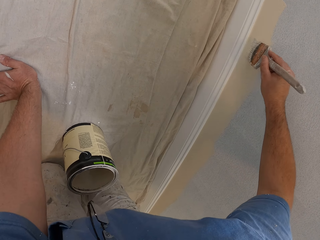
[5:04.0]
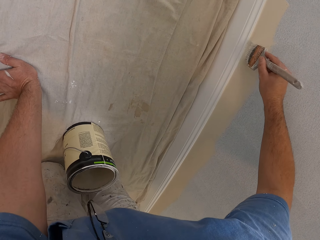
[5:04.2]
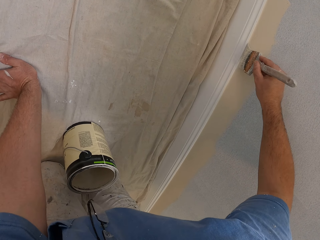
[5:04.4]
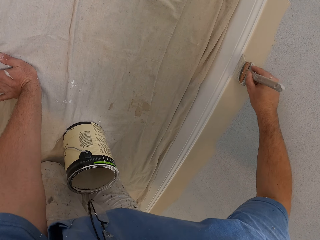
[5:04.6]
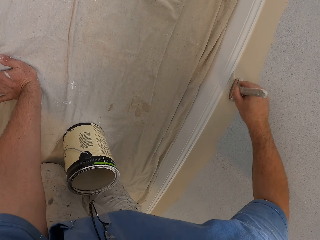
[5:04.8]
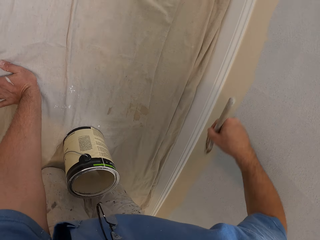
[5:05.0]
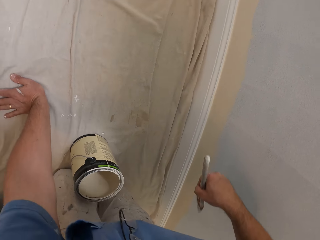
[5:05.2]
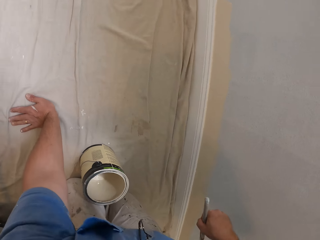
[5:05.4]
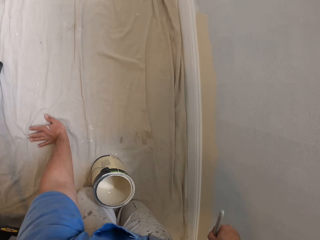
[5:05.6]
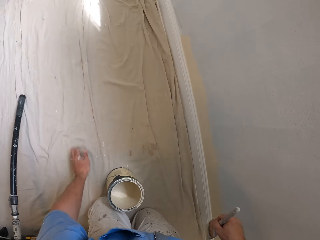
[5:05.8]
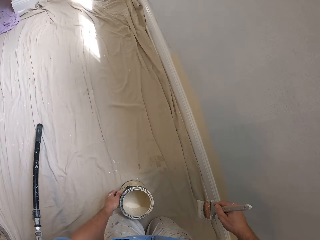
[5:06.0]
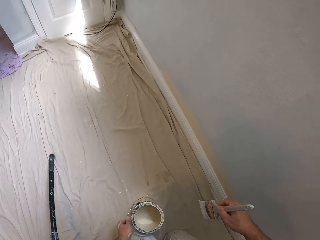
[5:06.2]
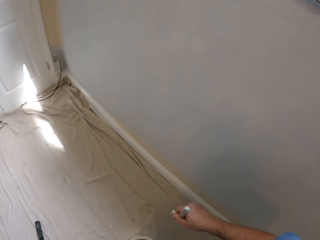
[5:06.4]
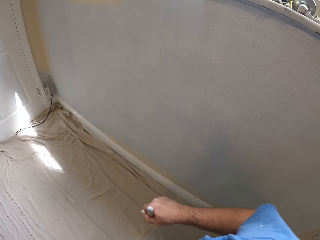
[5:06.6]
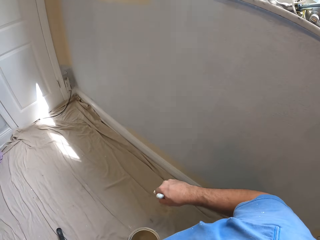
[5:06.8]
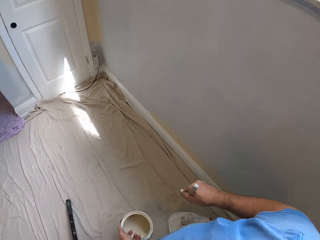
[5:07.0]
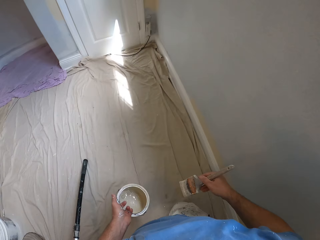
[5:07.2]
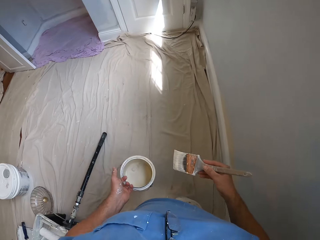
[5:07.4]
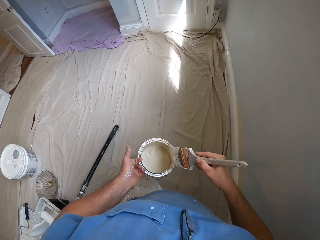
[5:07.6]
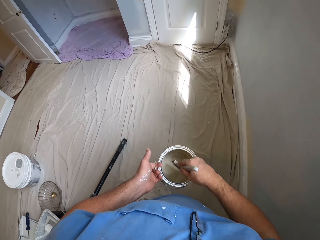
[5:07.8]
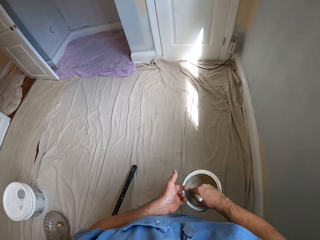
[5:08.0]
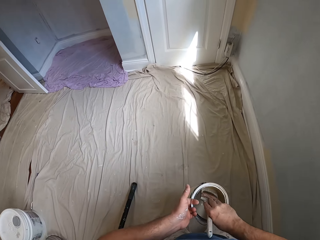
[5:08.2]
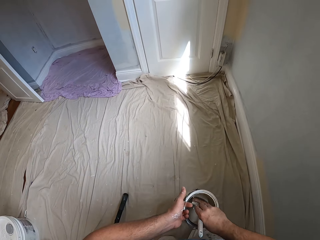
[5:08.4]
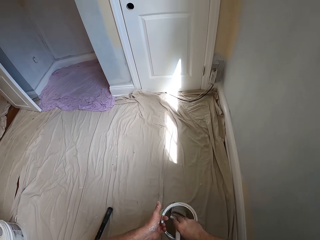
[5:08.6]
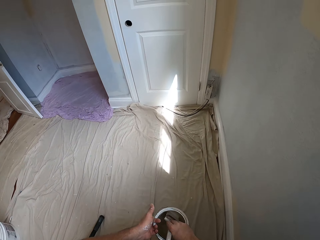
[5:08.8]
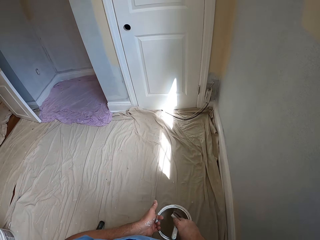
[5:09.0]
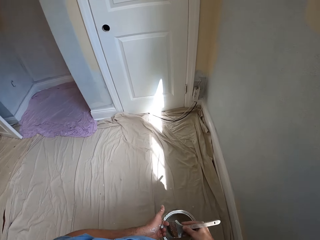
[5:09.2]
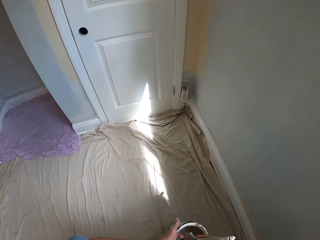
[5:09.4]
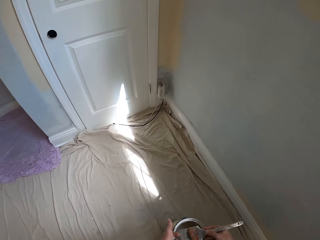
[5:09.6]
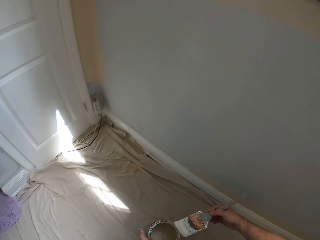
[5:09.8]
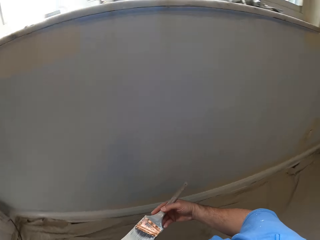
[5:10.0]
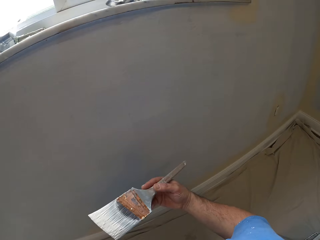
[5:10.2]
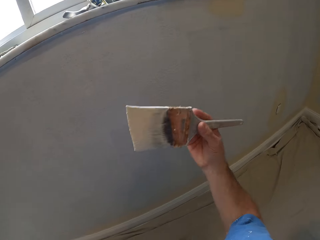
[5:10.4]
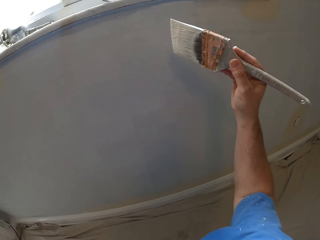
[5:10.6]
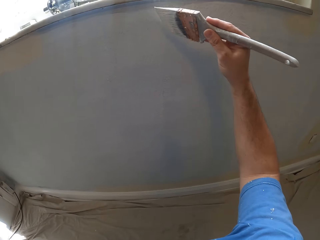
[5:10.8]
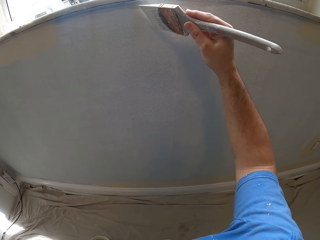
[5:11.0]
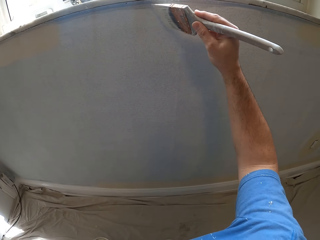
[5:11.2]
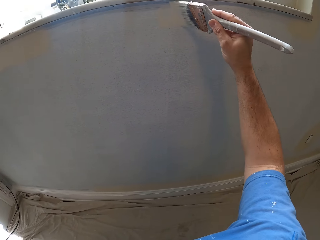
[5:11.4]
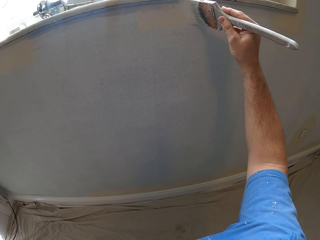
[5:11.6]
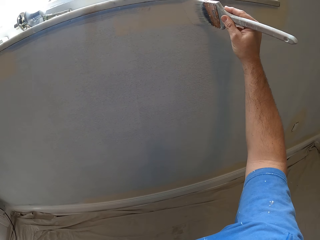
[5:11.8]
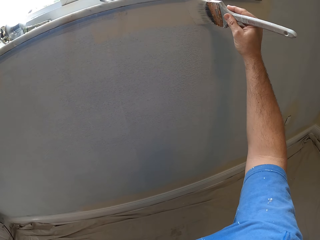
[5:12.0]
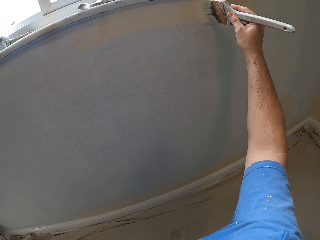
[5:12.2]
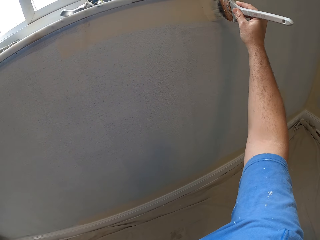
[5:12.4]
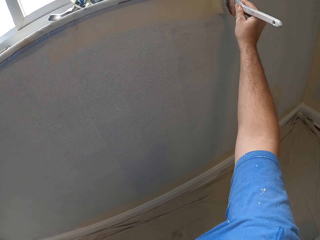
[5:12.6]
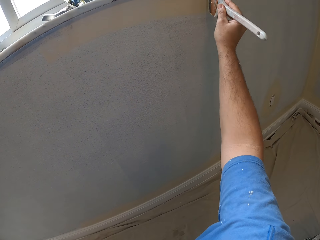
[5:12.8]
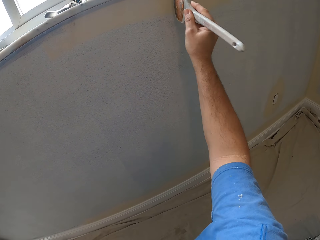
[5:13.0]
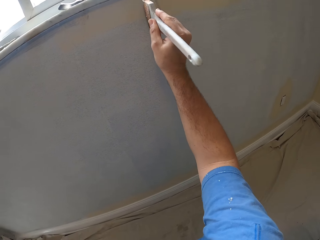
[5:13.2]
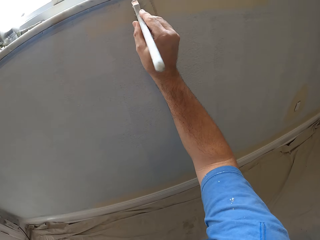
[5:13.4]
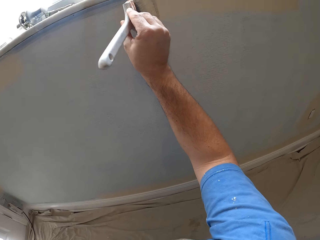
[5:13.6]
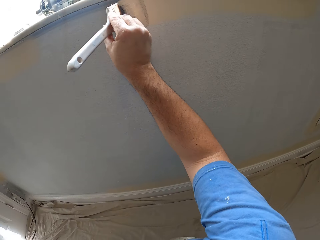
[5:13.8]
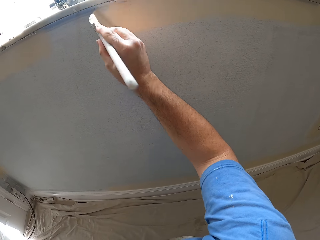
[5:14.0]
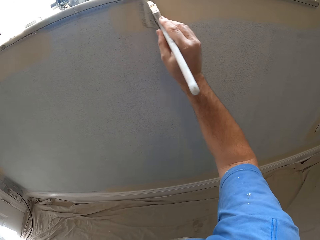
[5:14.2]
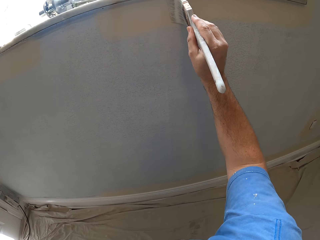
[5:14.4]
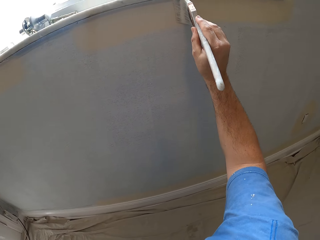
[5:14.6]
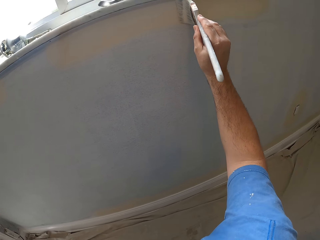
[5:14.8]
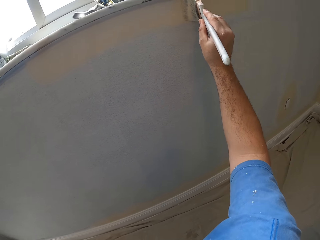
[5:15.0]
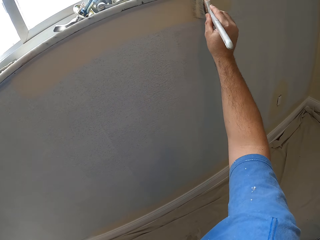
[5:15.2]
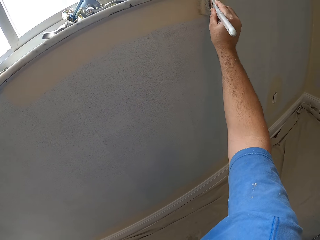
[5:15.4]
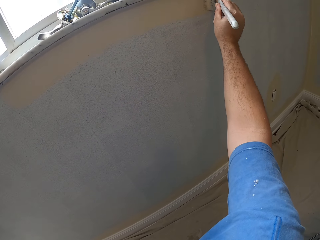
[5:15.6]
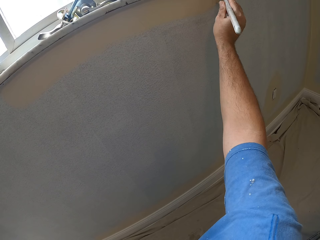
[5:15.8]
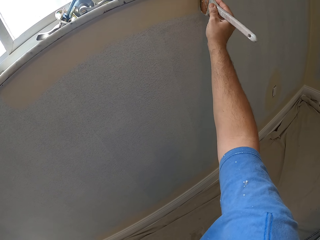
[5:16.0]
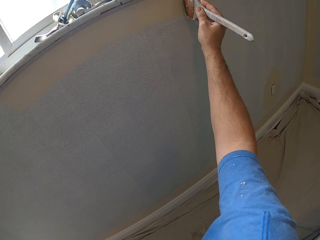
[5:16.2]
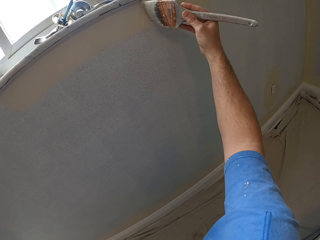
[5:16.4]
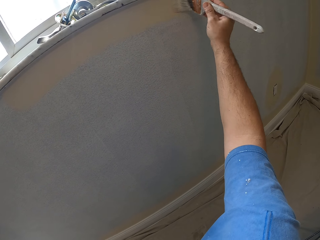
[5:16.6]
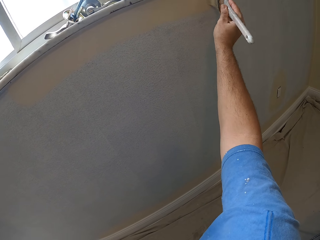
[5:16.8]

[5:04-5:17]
The camera wearer carries the paint container. He stands up. He moves on his knees. He dips the paint brush in the paint container. He paints the wall.

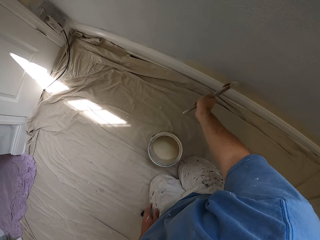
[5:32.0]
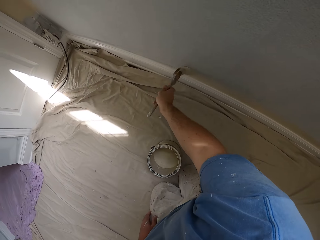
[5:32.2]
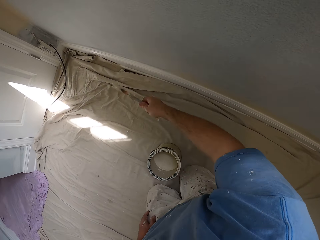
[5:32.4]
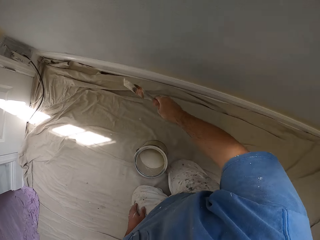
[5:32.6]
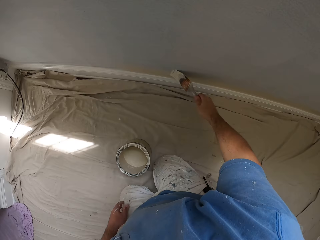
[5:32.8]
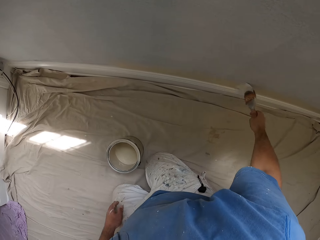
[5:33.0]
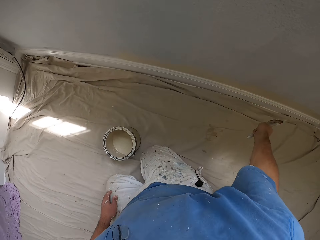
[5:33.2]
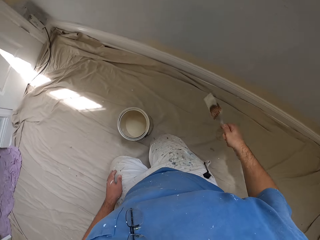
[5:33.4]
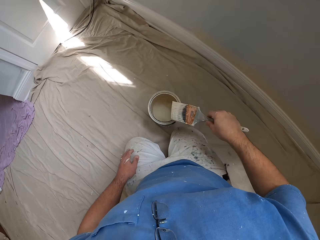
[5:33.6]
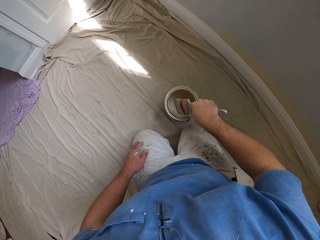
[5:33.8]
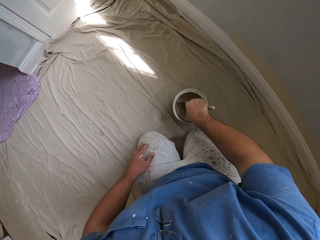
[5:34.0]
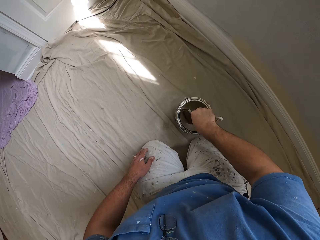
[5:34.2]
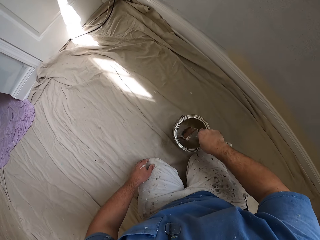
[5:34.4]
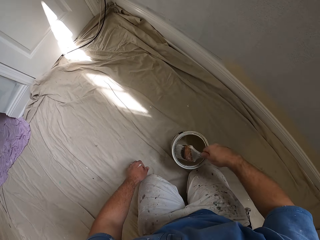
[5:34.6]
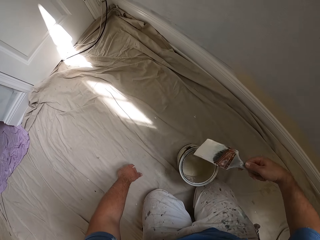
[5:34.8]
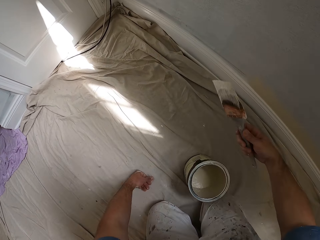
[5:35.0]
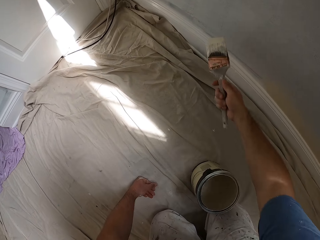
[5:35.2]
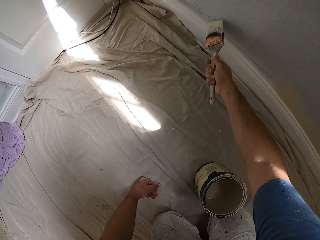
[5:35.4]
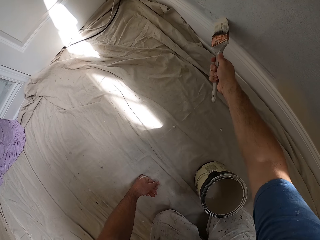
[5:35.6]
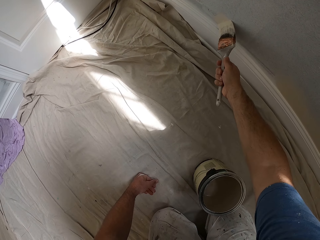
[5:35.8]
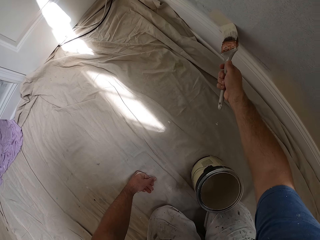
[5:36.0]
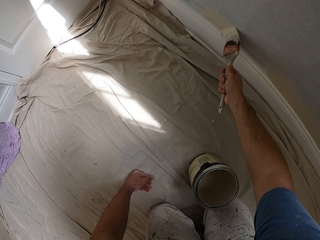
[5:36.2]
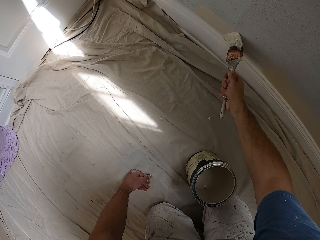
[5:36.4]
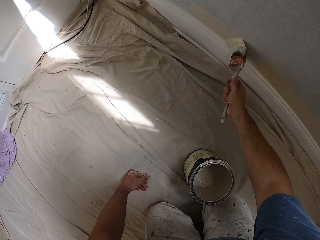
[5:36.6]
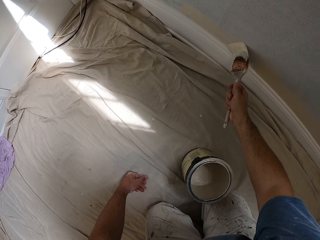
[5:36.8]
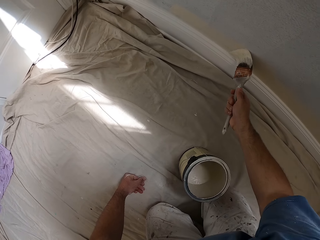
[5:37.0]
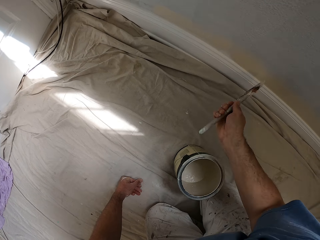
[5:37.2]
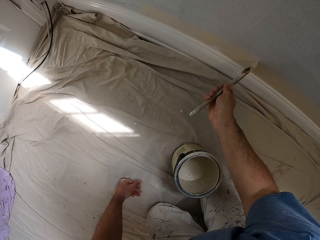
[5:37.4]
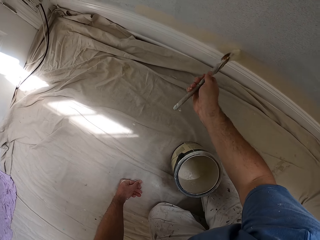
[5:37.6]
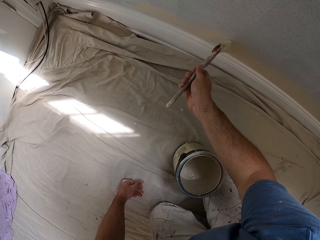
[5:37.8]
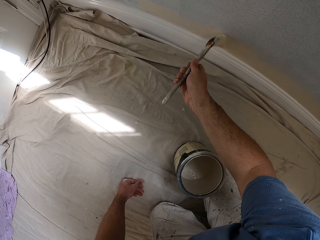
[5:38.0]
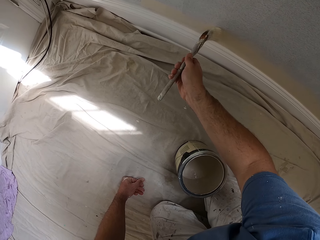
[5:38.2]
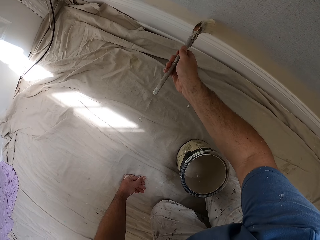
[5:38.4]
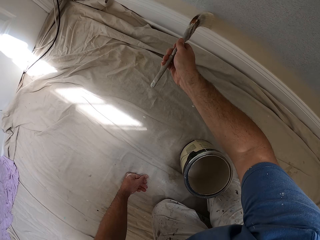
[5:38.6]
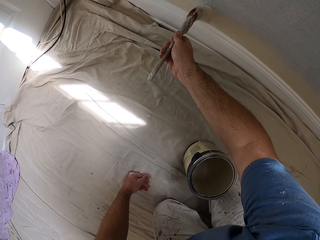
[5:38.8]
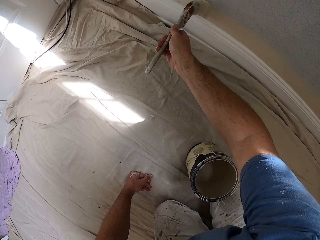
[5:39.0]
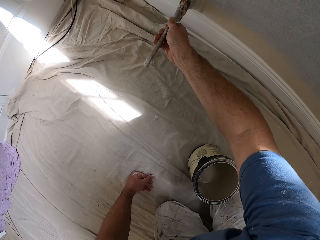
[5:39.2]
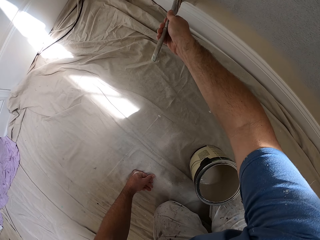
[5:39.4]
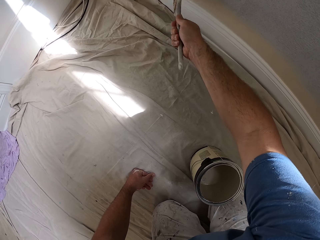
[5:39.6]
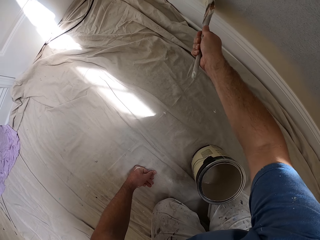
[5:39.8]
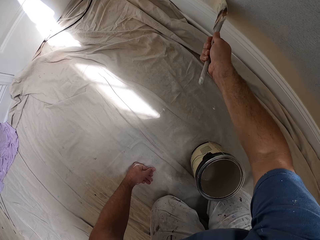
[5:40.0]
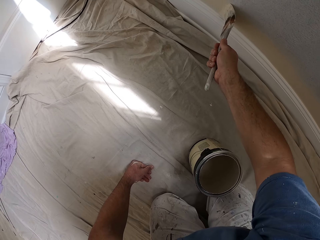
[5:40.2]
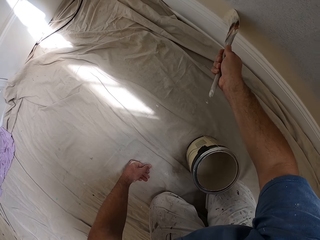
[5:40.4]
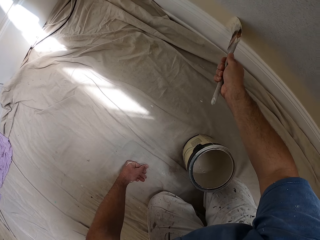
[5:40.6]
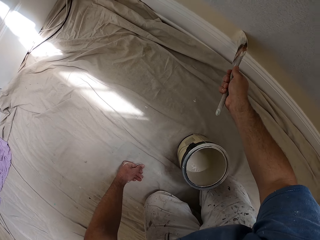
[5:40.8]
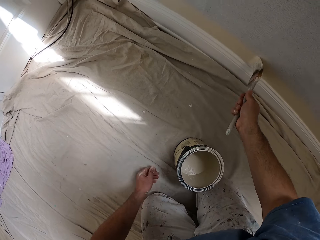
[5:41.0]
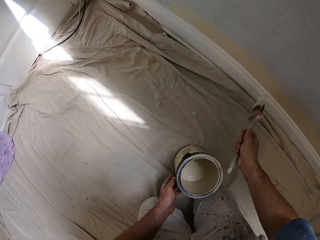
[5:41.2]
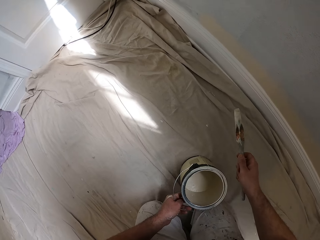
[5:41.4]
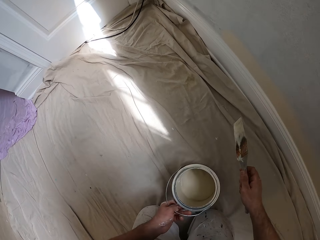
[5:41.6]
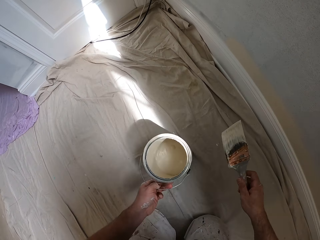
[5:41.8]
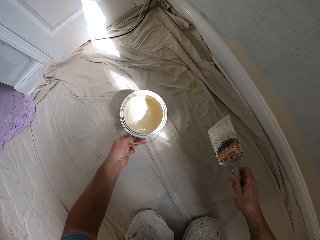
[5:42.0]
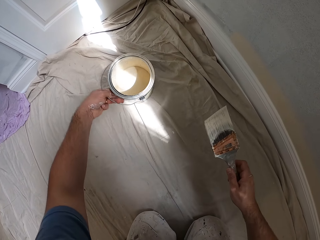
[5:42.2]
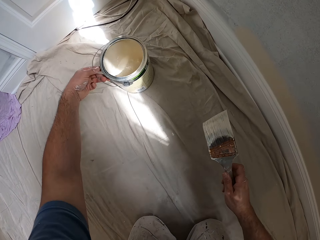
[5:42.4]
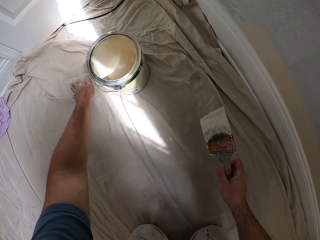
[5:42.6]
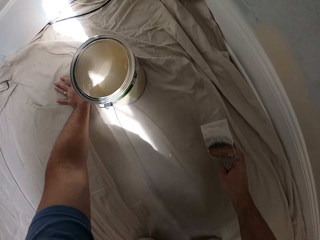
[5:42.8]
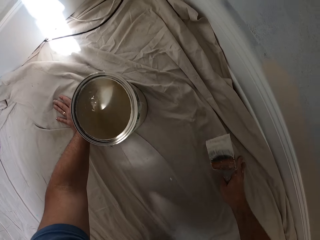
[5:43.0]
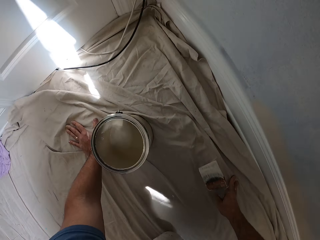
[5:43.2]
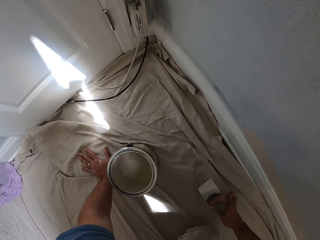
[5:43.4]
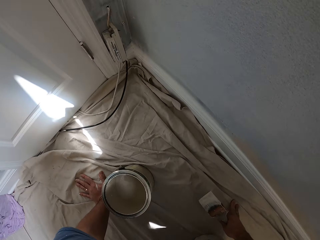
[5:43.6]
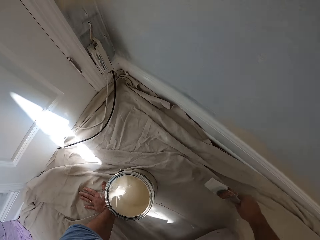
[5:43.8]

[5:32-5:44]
The camera wearer dips the paint brush in the paint container. He paints the wall. He moves the paint container. He picks up the paint container. He places his left hand on the floor and moves closer to the paint container.
